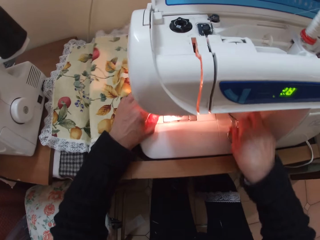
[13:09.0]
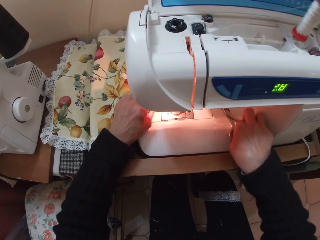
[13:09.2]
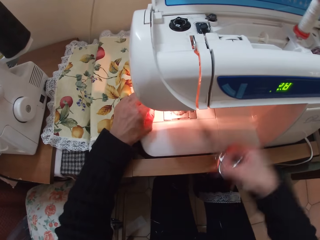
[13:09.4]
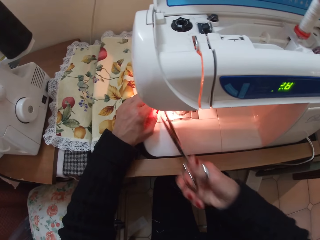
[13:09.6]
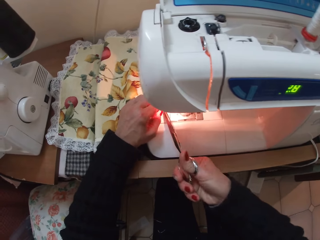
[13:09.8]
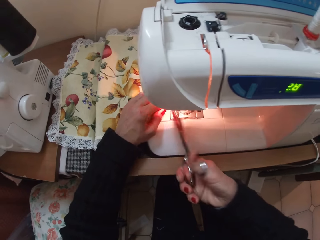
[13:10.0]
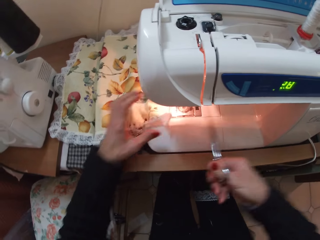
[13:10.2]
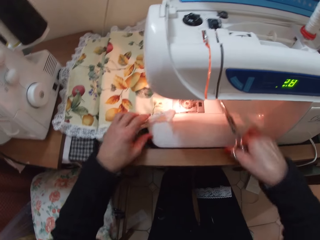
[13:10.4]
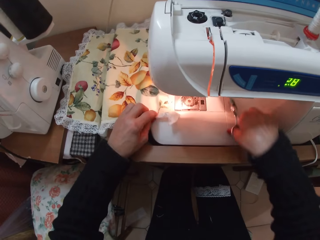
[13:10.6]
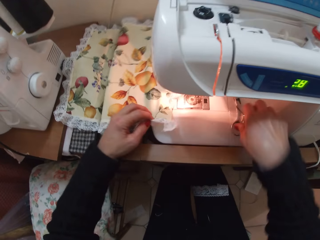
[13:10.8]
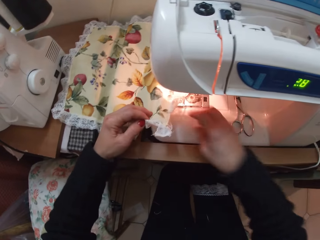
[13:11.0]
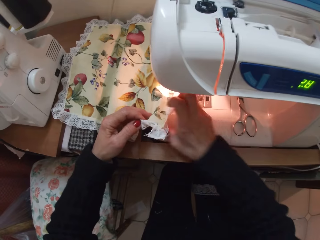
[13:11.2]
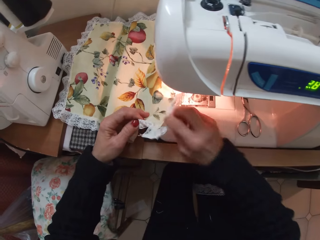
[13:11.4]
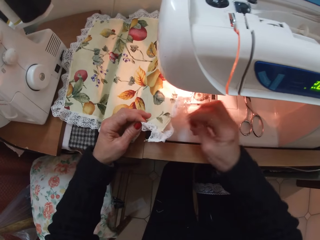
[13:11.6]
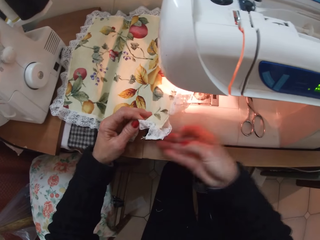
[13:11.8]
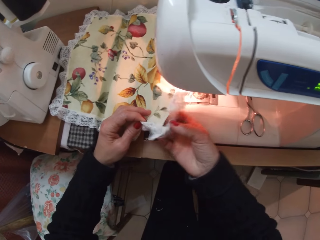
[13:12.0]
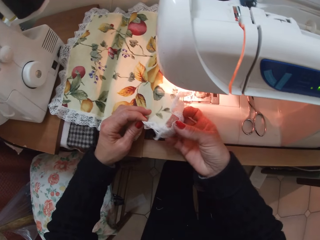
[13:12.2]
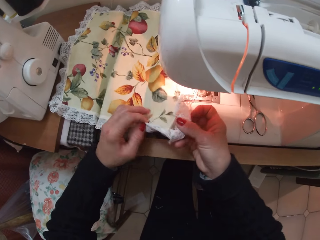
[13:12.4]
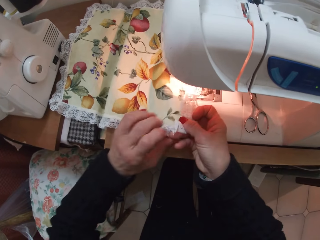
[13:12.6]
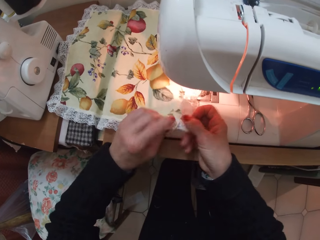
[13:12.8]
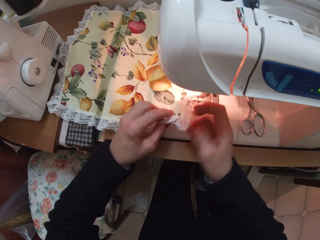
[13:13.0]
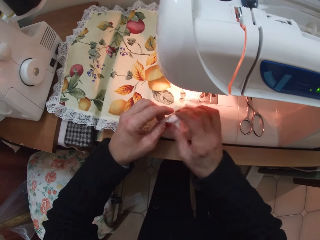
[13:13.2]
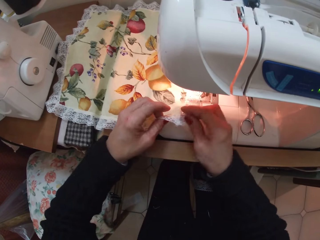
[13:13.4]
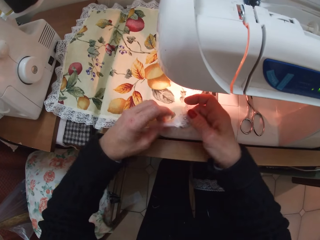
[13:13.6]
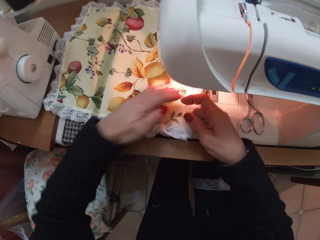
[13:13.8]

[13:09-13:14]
The camera wearer stops sewing. She adjusts the cloth with her left hand. She picks up the pair of scissors with her right hand. She cuts the cloth. She cuts the thread under the sewing machine. She releases the cloth in her left hand. She drops the scissors in her right hand. She picks the edge of the cloth with her left hand. She touches the lace with her right hand. She resets the angles of the cloth. She touches the lace with both hands.

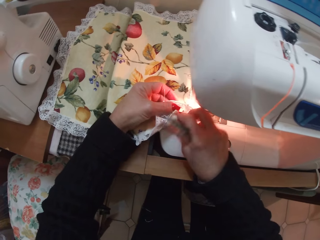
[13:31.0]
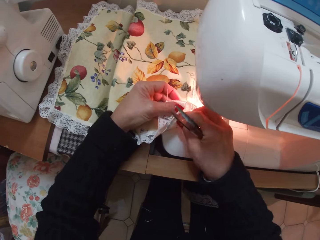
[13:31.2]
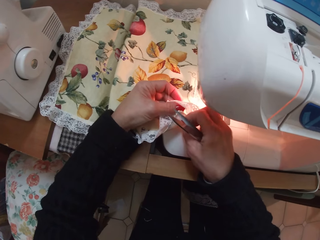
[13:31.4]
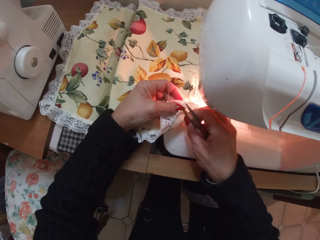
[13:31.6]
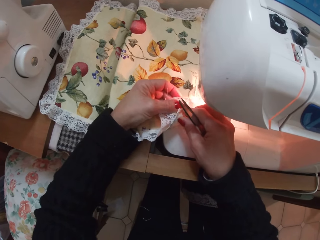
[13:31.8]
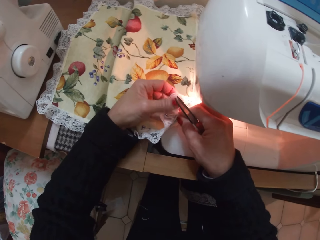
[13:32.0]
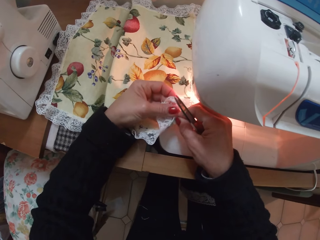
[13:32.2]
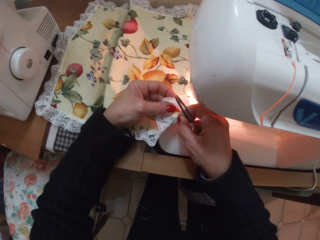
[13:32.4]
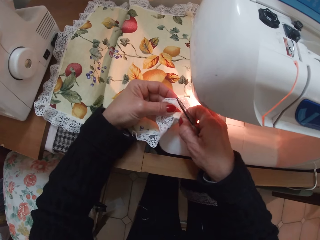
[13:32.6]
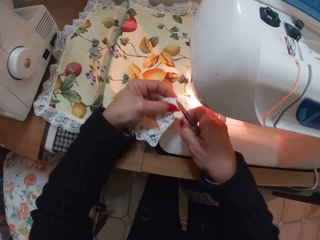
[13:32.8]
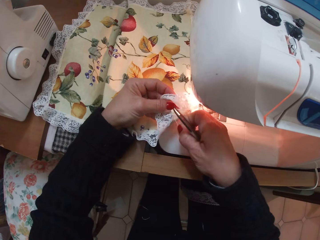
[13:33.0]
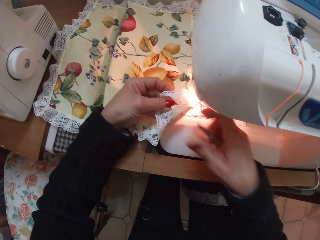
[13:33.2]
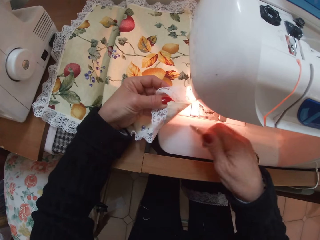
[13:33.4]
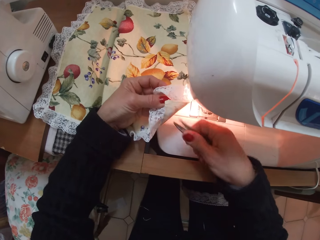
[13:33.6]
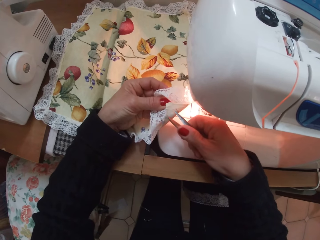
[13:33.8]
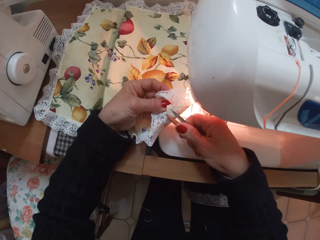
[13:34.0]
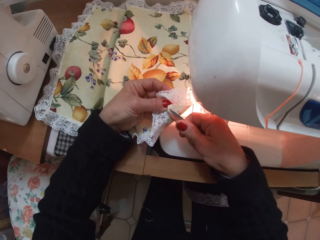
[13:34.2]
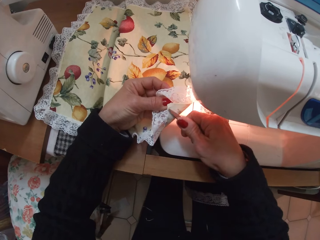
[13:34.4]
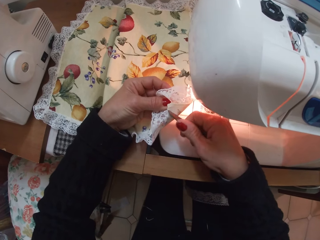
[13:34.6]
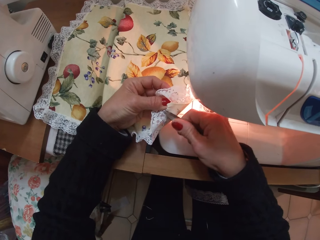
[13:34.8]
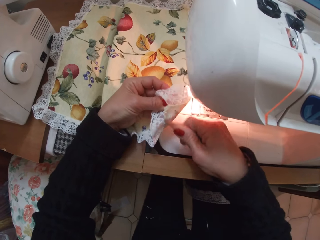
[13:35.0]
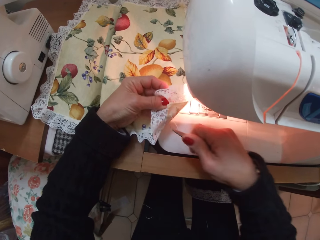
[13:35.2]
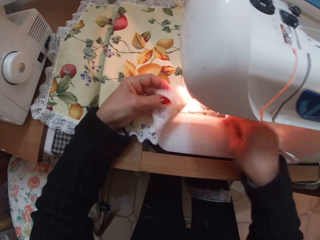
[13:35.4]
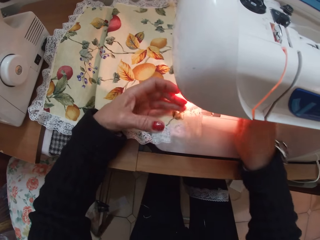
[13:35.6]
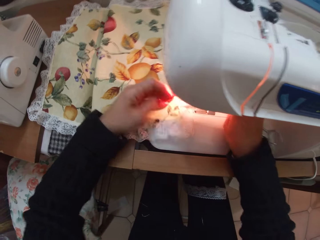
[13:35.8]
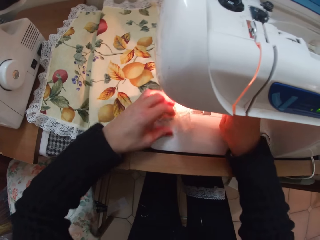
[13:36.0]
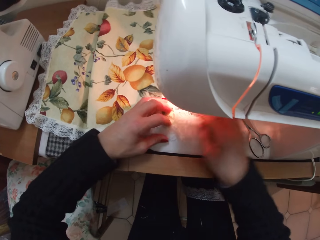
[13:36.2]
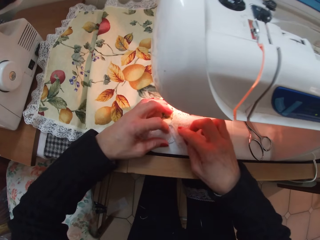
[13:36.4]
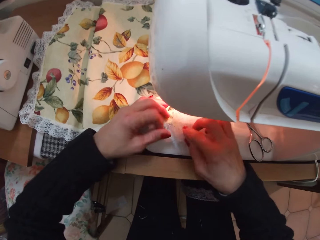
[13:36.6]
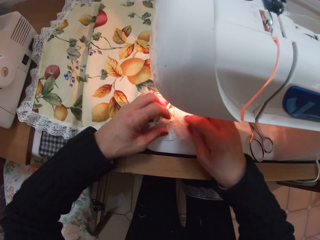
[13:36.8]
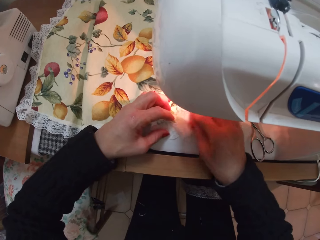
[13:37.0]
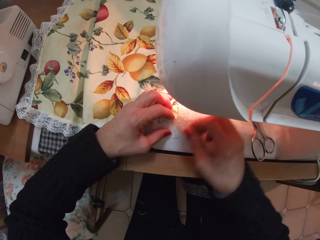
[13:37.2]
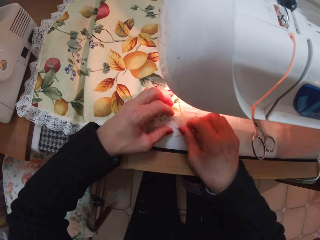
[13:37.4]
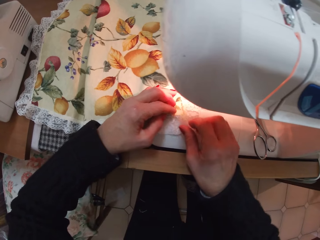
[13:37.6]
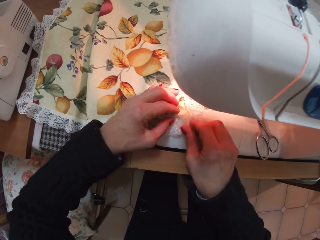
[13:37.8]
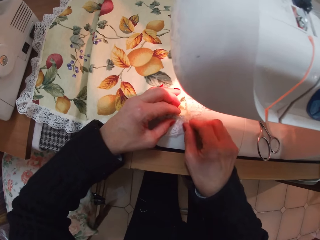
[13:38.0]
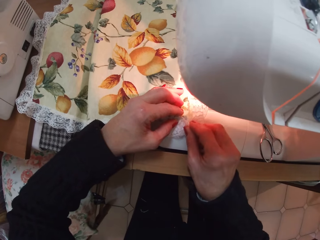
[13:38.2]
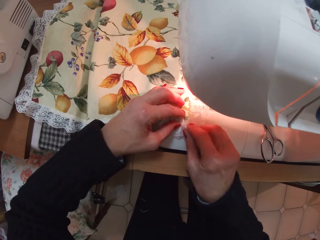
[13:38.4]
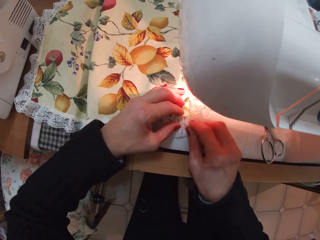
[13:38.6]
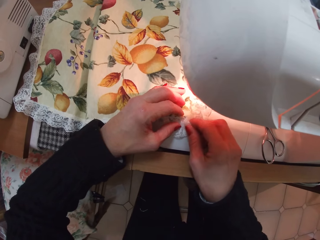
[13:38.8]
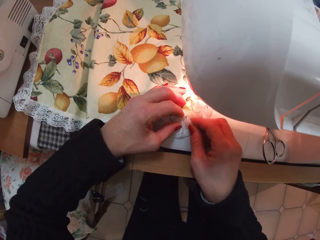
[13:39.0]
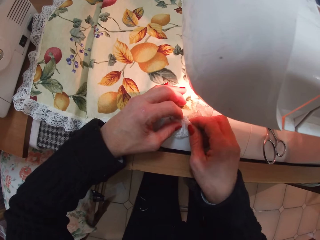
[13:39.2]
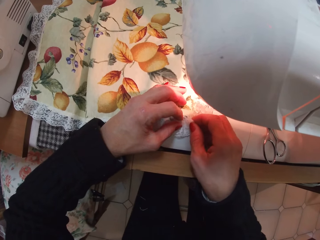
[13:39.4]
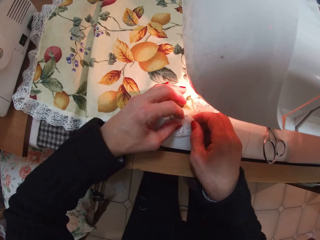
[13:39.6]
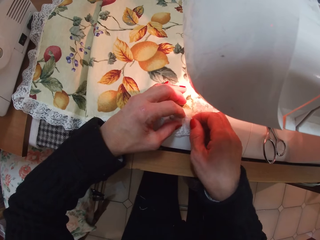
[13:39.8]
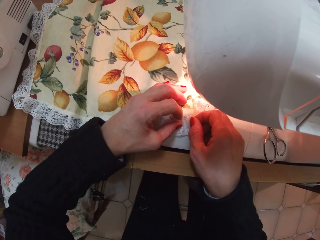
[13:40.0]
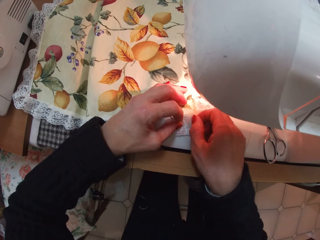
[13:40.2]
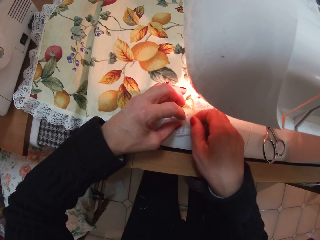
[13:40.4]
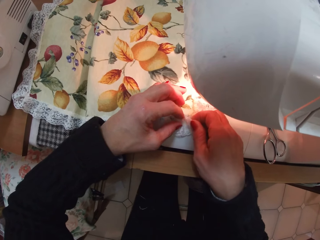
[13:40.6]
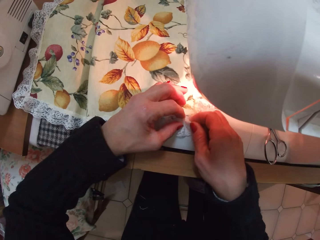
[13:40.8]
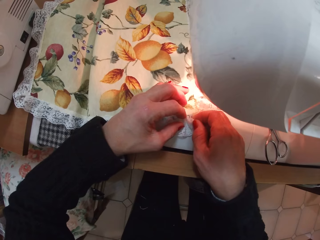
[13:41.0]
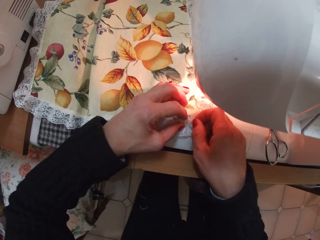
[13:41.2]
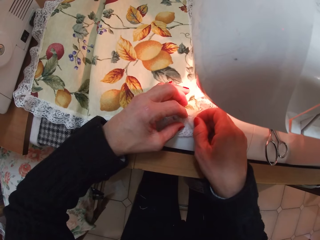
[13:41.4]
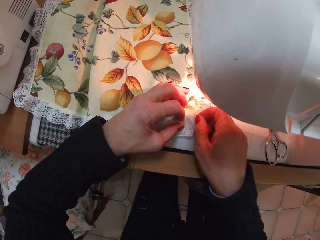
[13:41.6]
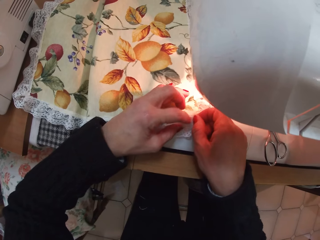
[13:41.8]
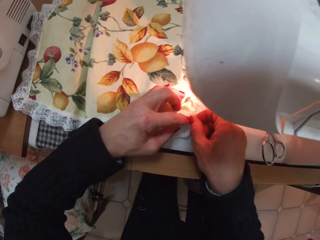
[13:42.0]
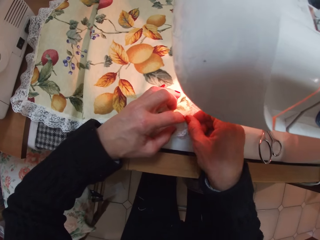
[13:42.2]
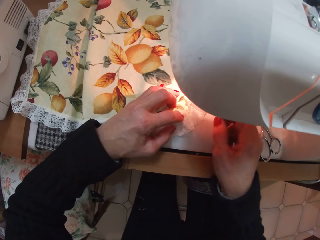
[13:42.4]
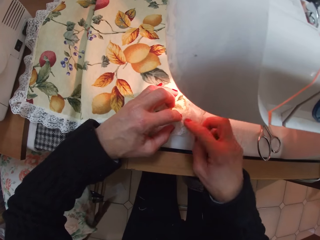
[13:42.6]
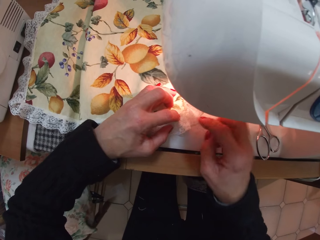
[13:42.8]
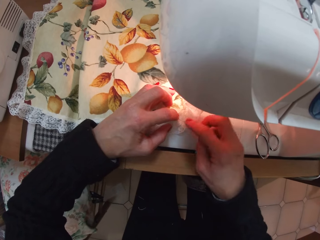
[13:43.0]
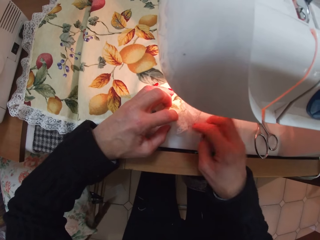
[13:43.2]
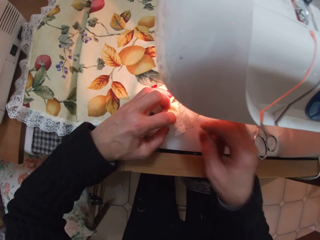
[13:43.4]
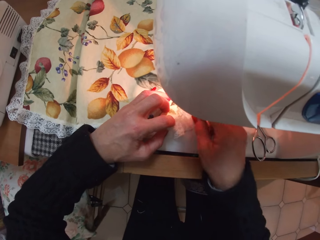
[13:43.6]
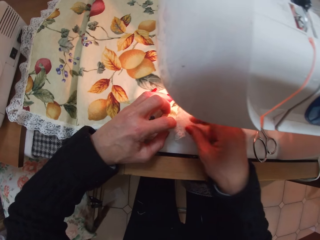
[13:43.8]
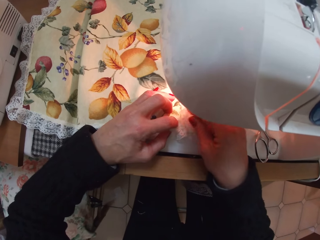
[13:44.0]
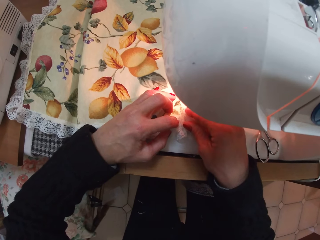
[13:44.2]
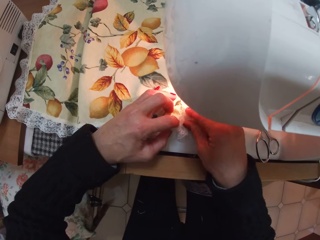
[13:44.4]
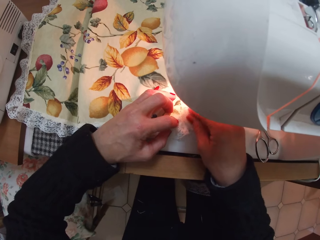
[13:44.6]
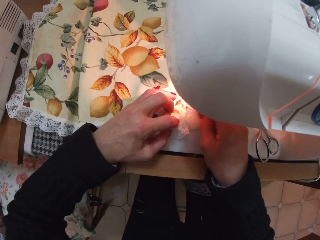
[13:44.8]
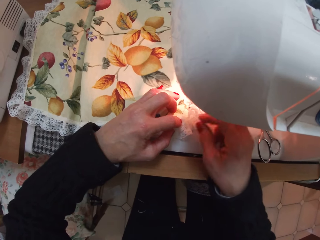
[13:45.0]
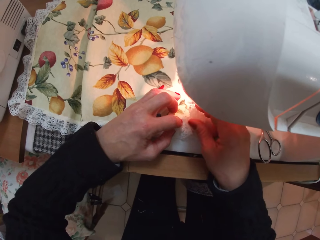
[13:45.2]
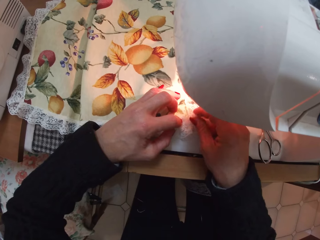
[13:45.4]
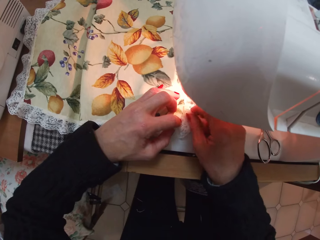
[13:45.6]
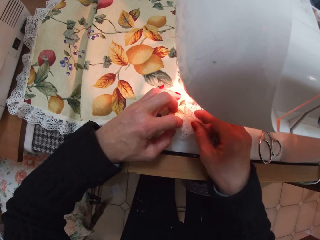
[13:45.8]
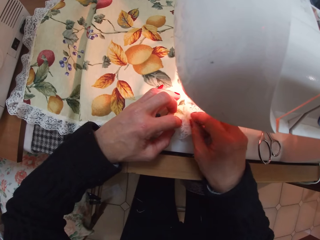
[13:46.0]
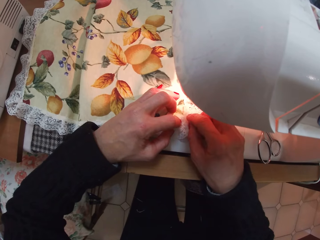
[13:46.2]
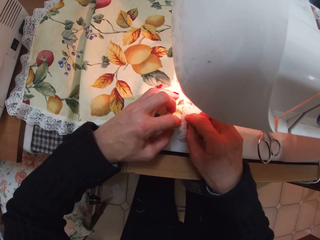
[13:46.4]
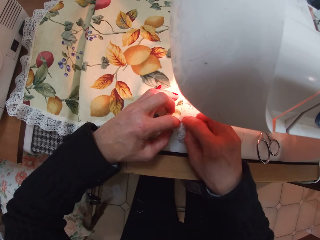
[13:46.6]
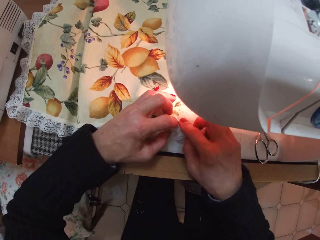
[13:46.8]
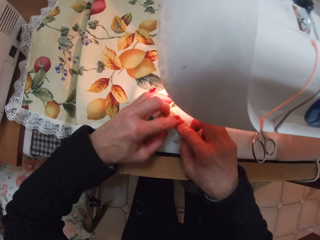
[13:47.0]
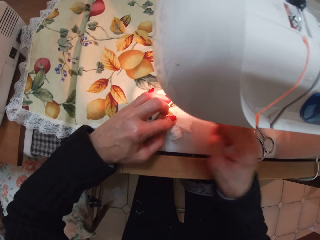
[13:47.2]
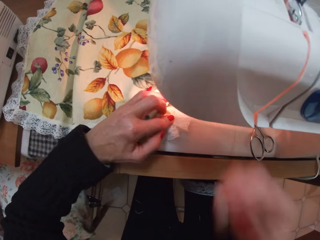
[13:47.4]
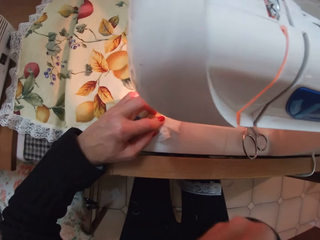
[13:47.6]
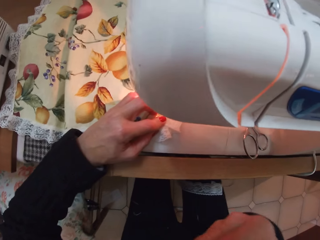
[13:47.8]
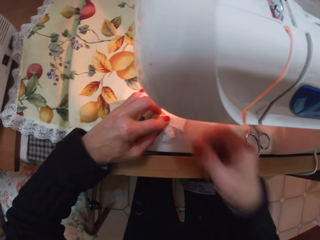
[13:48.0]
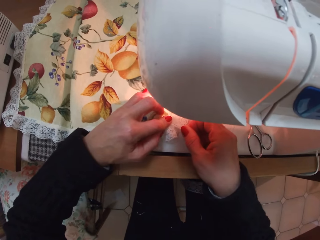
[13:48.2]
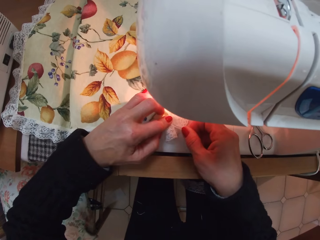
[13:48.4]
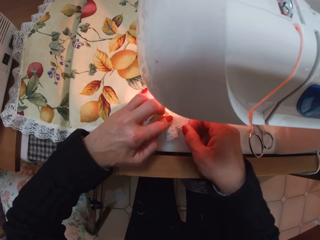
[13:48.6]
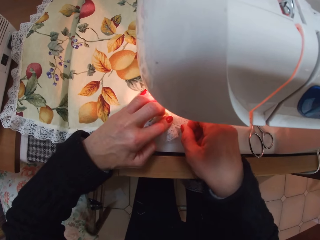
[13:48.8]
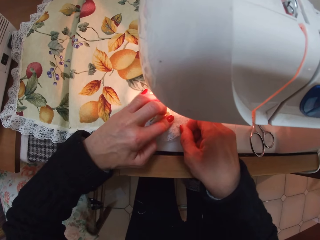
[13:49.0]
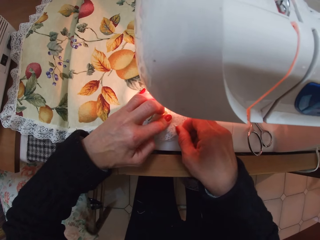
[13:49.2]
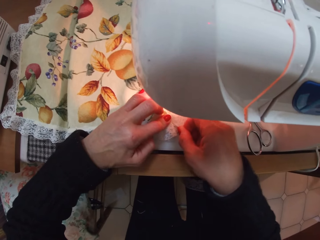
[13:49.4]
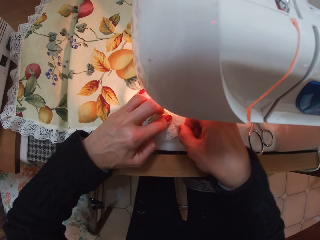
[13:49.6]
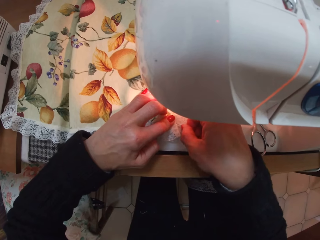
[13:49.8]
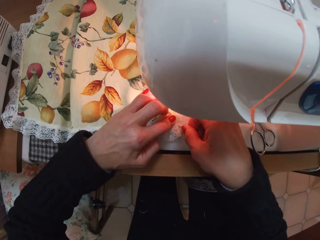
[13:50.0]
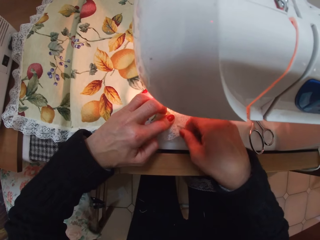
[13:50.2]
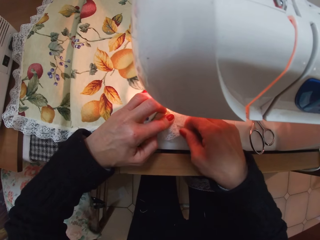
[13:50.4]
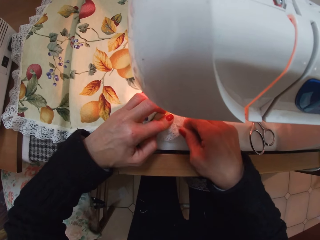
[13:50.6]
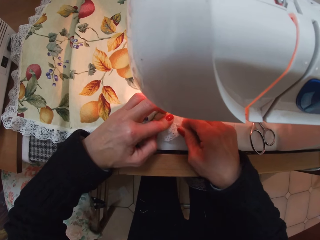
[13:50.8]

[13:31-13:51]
The camera wearer pulls the thread on the cloth with her right hand. She cuts the cloth. She pulls the thread on the cloth with the scissors. She drops the cloth in her left hand. She drops the scissors in her right hand. She adjusts the lace of the cloth with her right hand. She resets the angles of the cloth. She folds a part of the cloth. She holds down the lace of the cloth with her left hand. She adjusts the lace of the cloth with her right hand. She touches something. She sticks a pin into the fabric.
